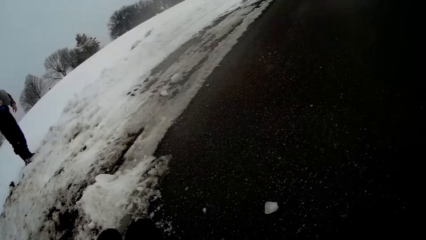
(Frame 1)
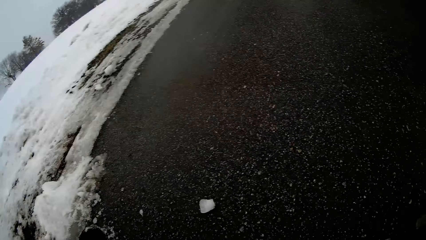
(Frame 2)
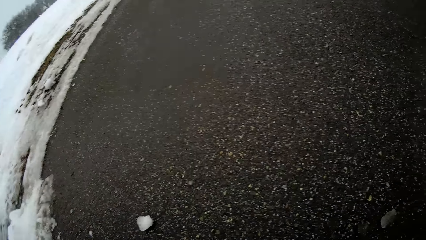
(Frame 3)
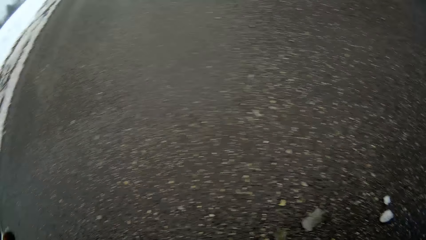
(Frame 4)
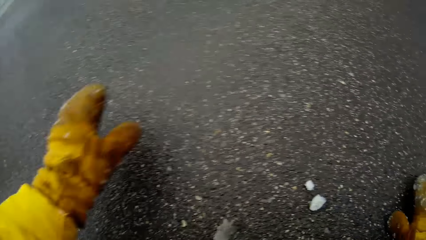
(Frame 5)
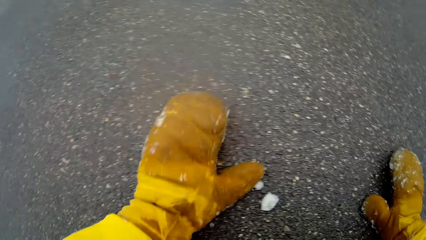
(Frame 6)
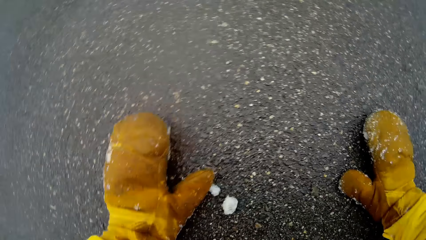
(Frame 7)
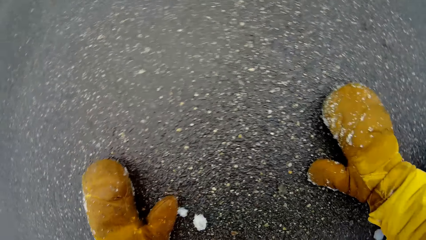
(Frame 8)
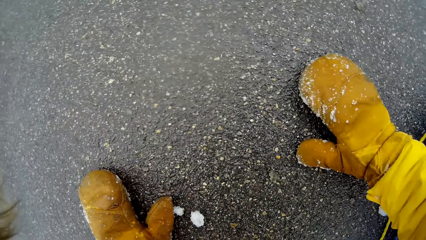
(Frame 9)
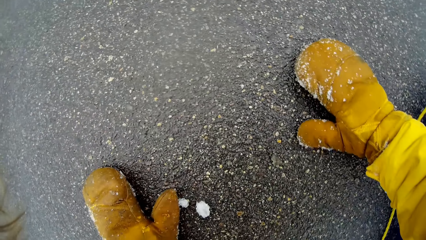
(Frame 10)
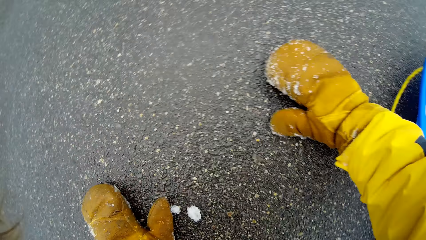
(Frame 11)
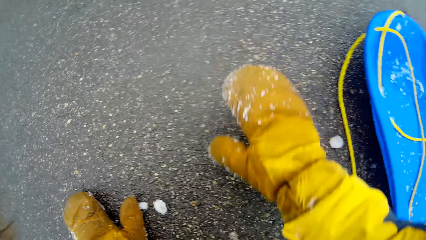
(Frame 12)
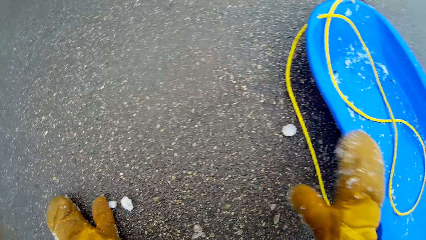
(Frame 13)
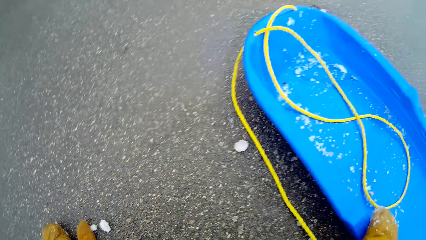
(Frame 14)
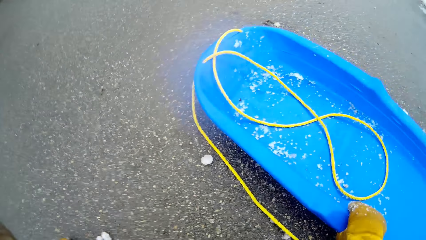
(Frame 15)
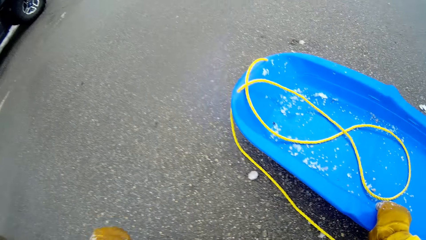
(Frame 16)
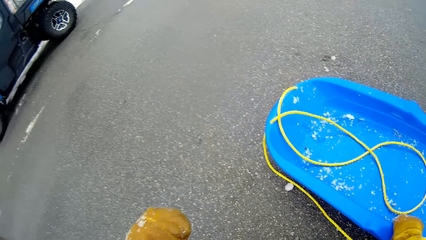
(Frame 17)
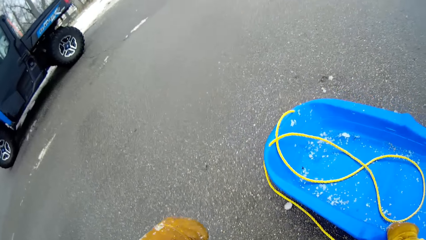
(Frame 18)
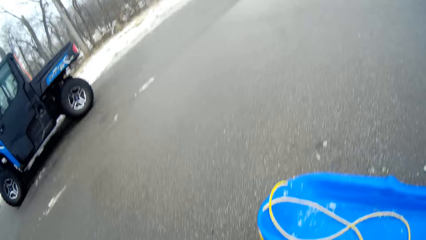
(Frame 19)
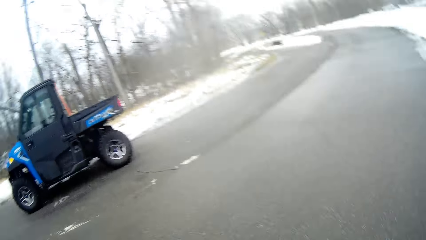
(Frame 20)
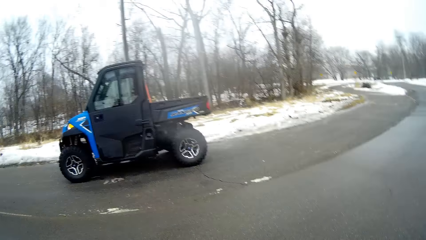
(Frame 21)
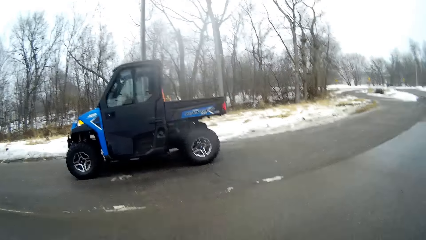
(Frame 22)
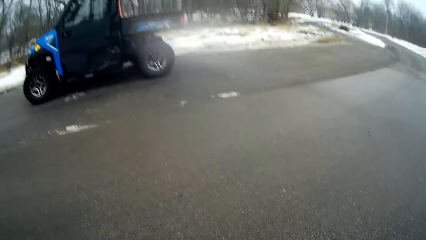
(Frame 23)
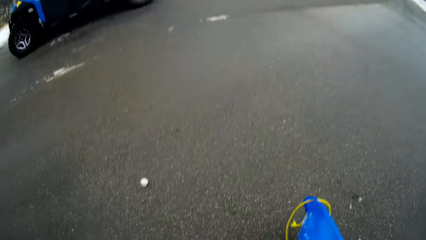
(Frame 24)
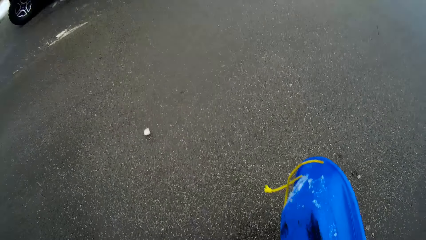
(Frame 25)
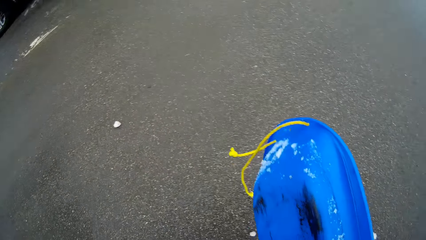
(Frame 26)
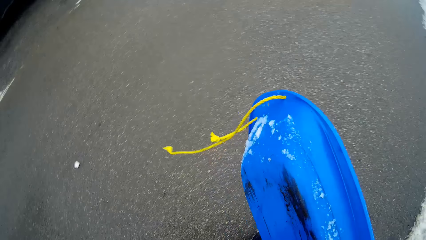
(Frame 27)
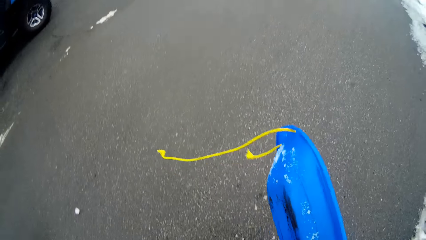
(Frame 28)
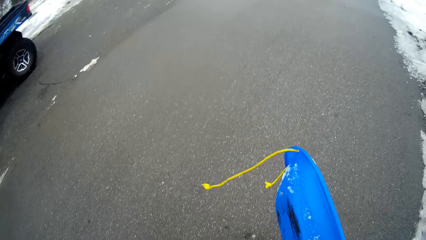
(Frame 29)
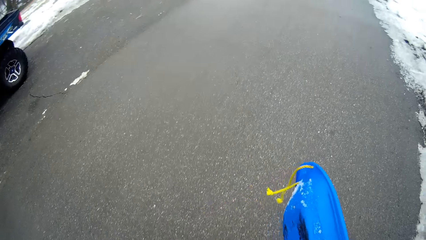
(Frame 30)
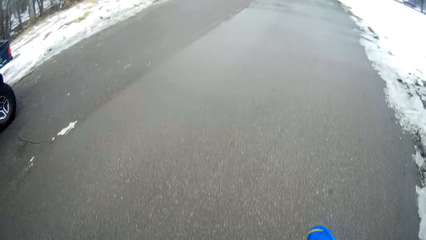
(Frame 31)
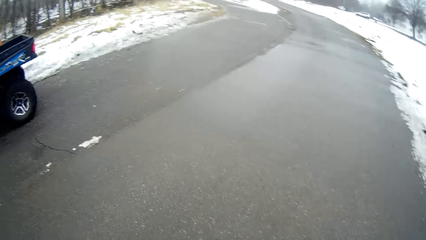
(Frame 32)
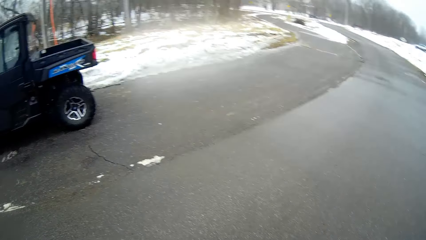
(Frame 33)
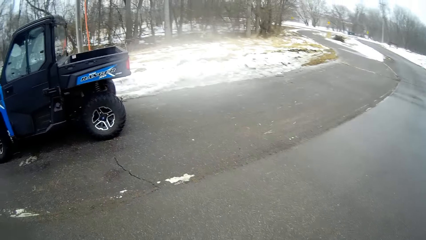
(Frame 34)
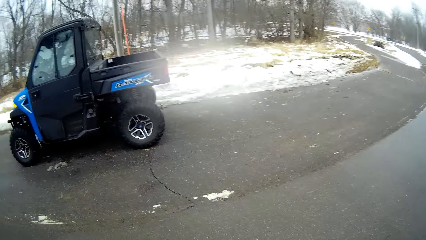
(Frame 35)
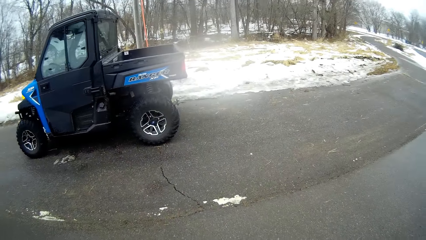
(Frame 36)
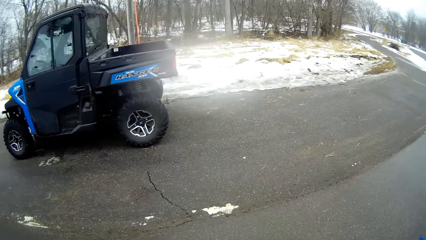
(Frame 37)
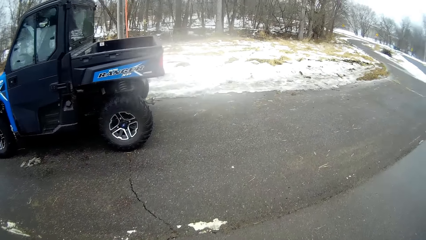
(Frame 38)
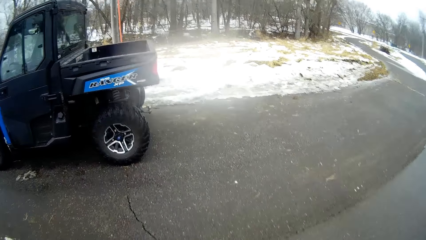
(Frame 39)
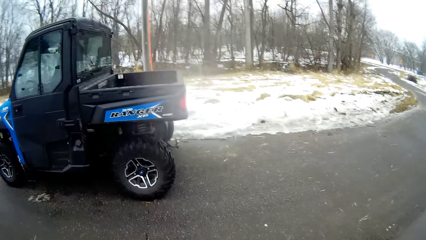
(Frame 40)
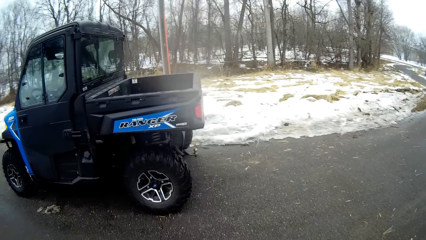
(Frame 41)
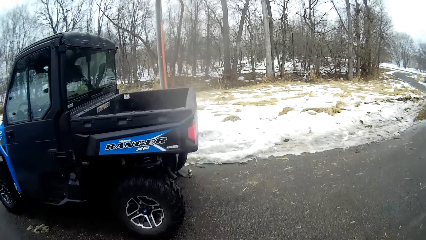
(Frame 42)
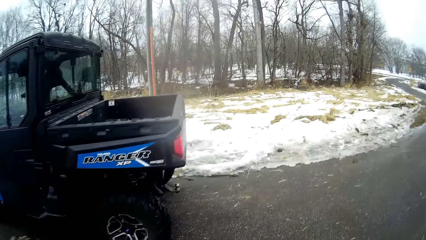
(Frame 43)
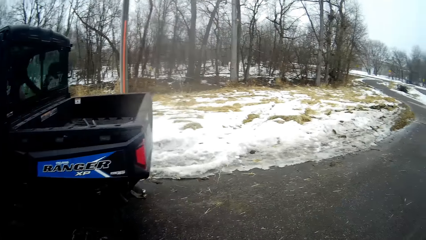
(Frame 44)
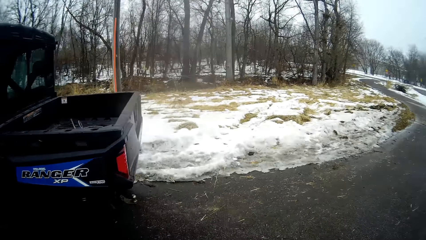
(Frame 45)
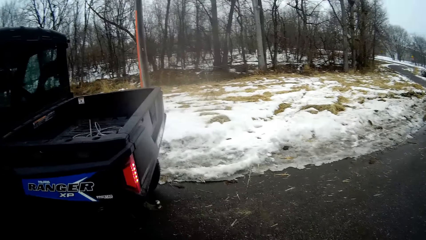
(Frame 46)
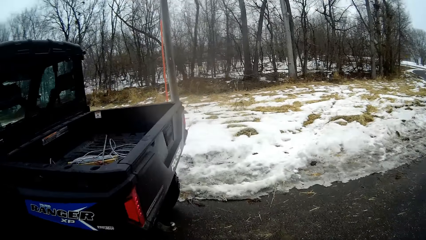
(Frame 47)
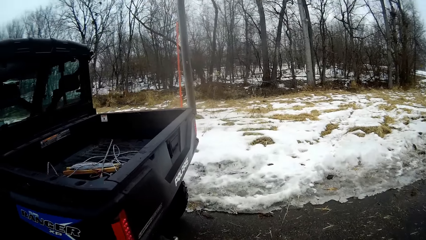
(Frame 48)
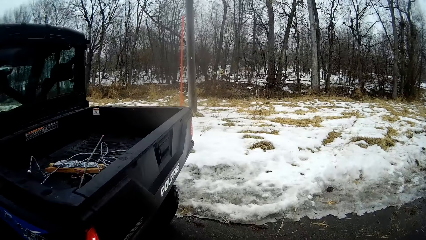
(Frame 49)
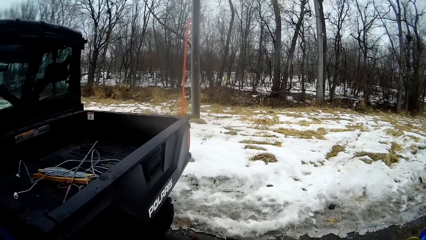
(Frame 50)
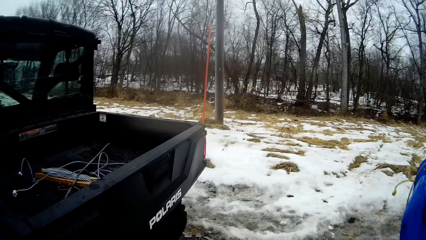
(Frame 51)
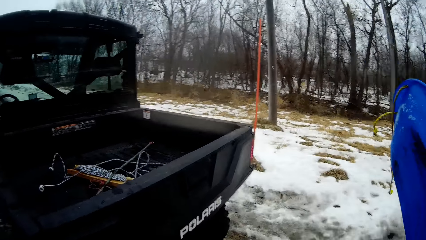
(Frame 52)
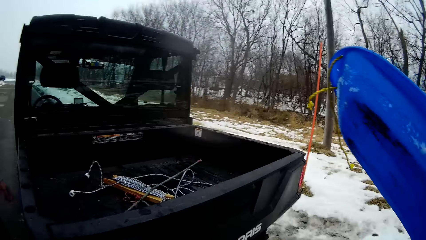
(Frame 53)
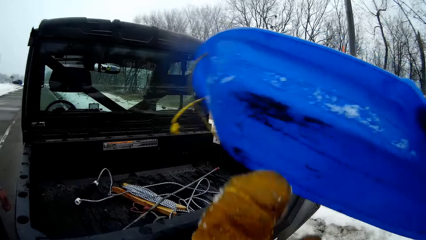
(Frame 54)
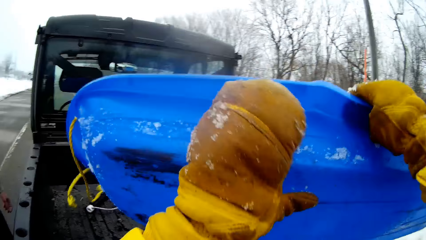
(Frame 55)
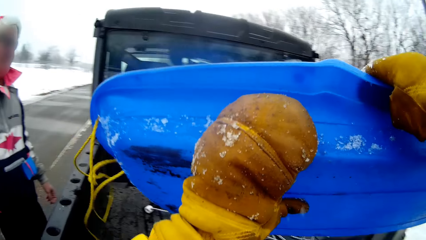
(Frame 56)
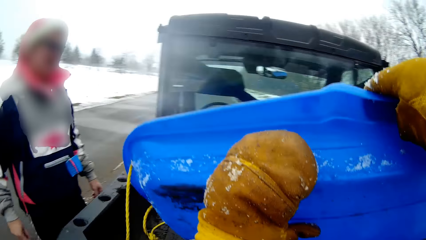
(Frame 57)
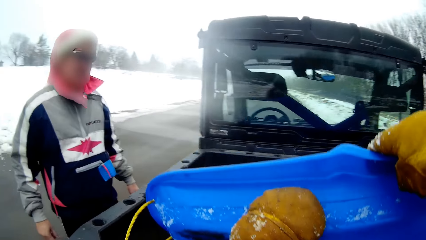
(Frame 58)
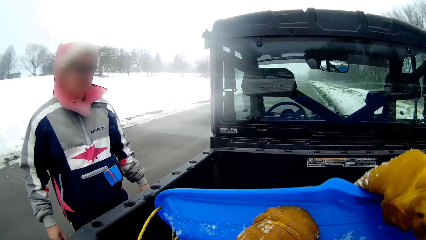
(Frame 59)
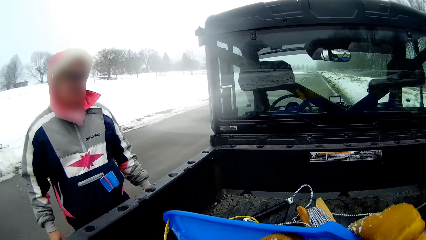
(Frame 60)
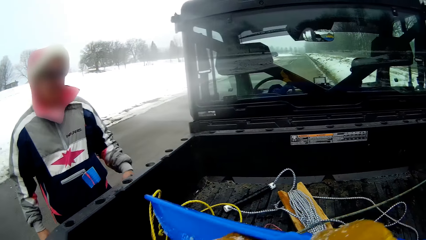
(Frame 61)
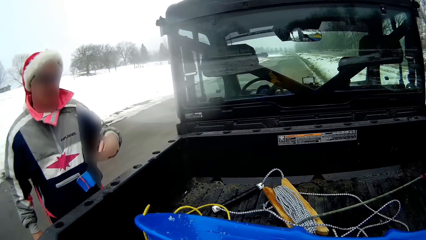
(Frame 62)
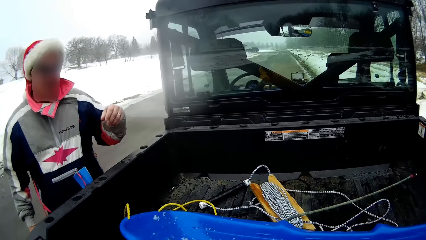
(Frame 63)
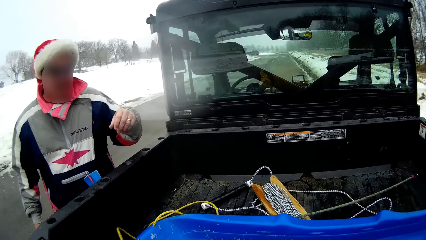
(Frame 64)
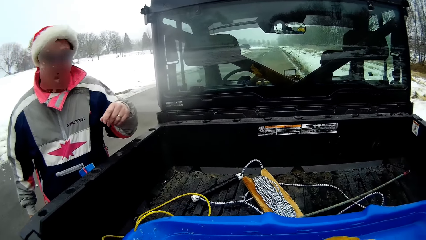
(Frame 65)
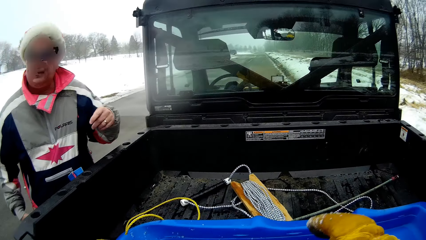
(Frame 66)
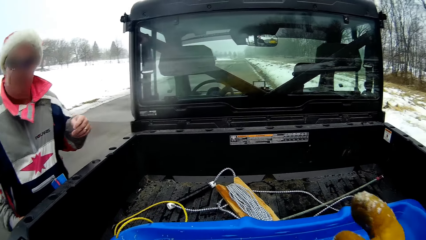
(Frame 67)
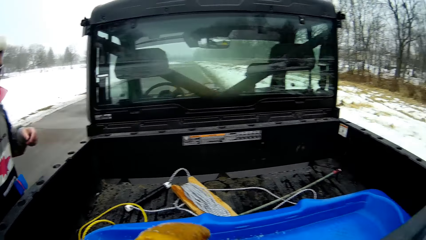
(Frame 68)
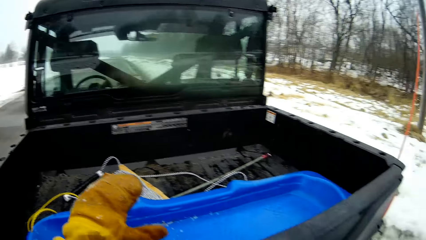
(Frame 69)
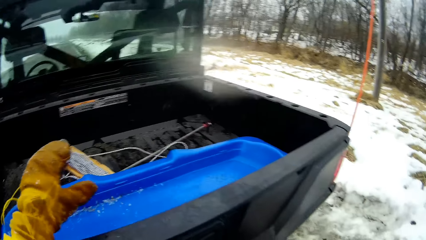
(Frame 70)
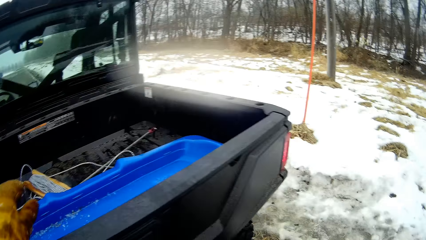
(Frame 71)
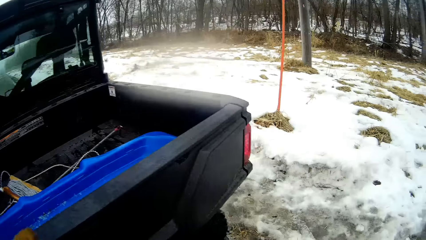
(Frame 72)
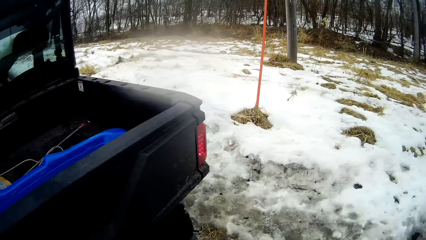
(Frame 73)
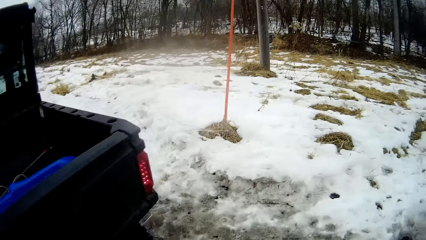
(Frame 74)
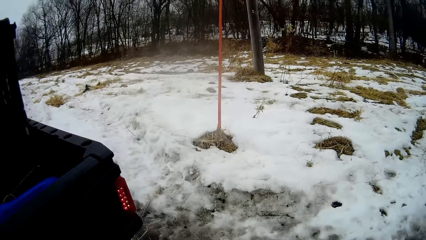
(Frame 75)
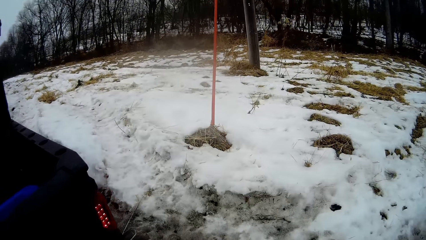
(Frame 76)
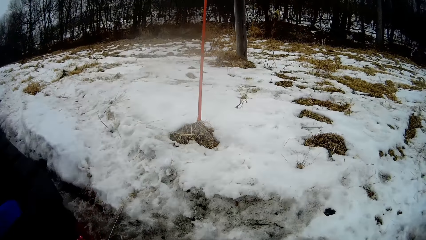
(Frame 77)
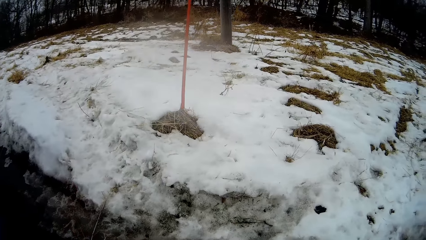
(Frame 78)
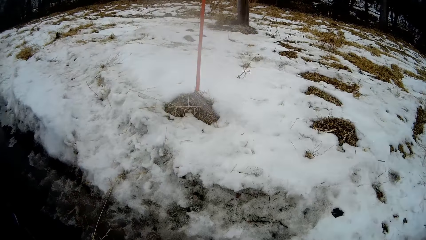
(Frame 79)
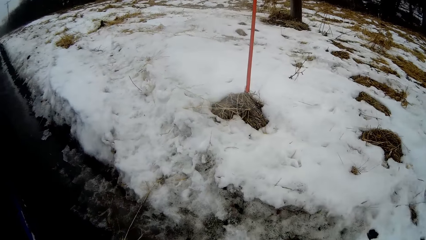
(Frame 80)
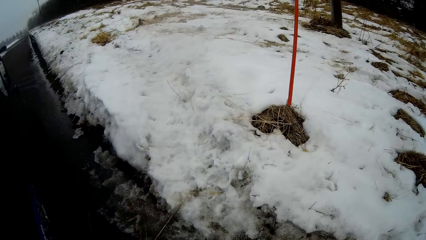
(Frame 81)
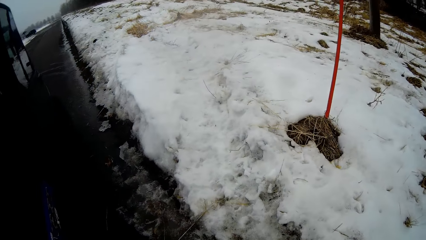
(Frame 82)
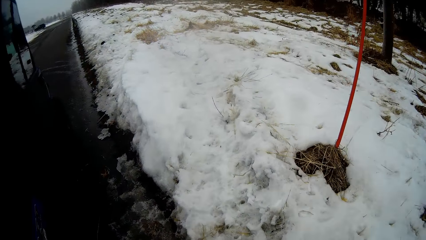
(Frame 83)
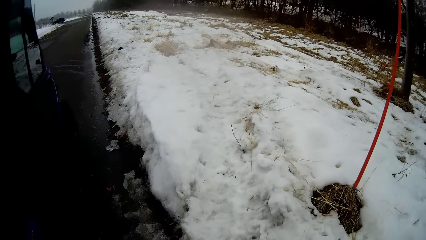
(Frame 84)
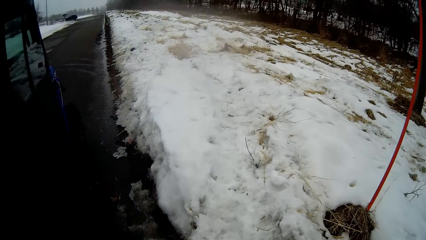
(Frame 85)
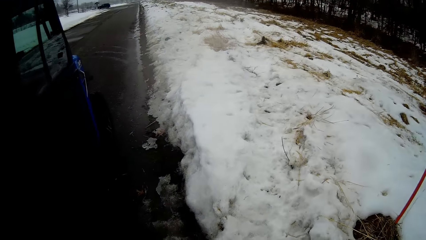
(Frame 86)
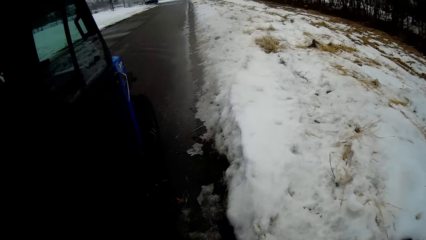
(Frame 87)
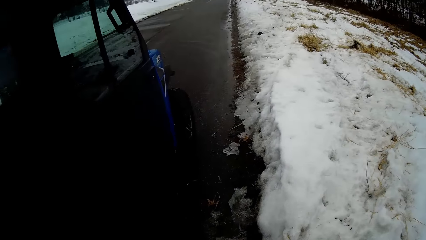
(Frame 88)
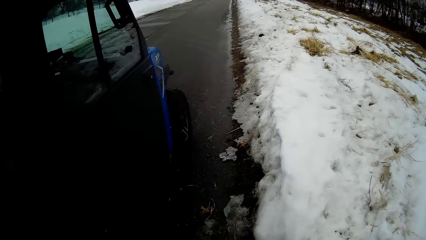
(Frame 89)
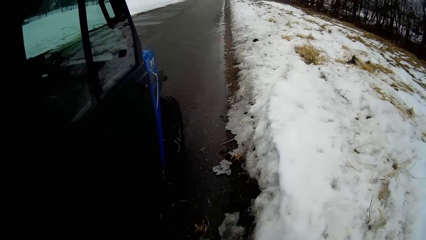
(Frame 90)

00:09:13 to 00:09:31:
The camera wearer places both hands on the road. He holds the plastic sledge with his right hand. He picks up the sled. He walks to a snow pickup truck. He puts the plastic sledge with both hands in the snow pickup truck. A man stands beside the truck. The camera wearer walks to the door of the snow pickup truck. He walks around.
